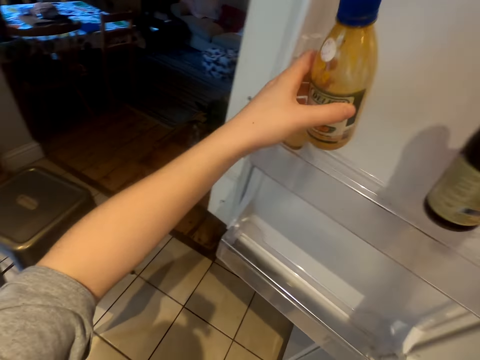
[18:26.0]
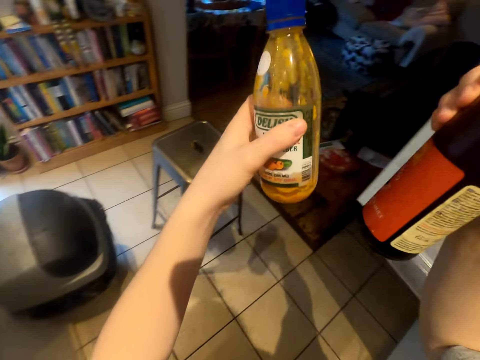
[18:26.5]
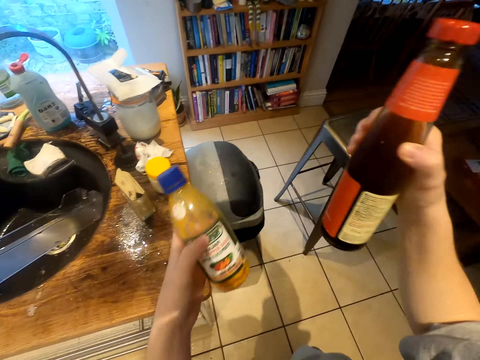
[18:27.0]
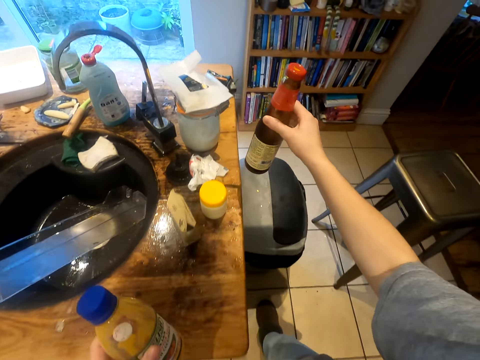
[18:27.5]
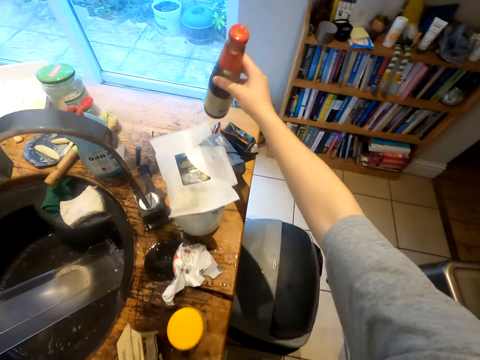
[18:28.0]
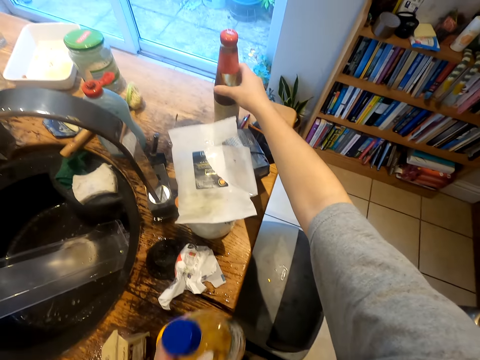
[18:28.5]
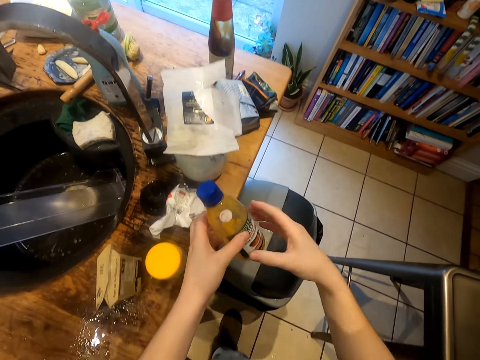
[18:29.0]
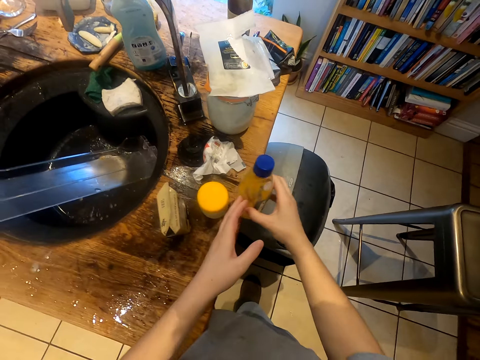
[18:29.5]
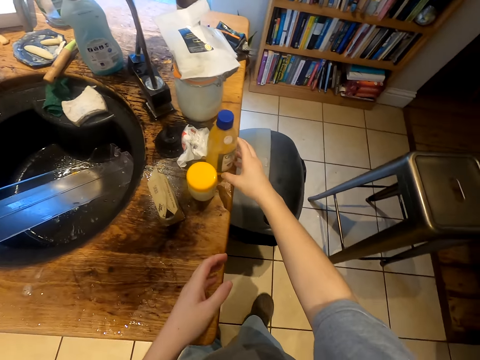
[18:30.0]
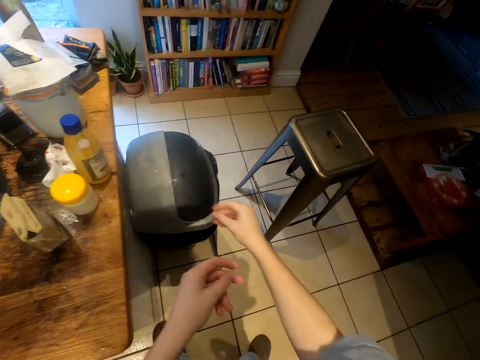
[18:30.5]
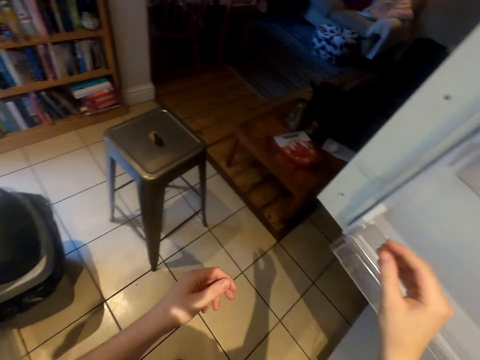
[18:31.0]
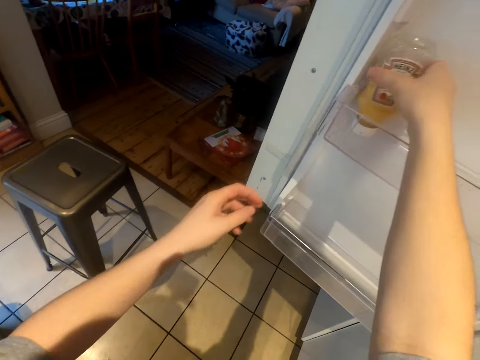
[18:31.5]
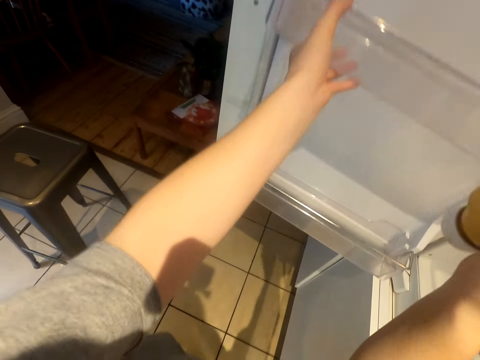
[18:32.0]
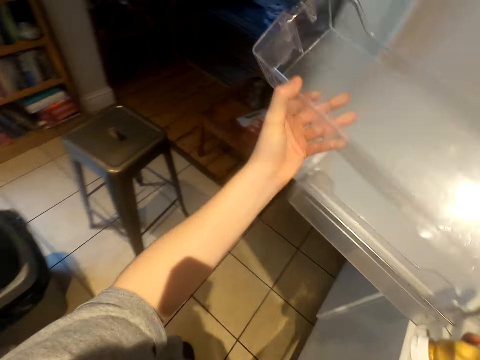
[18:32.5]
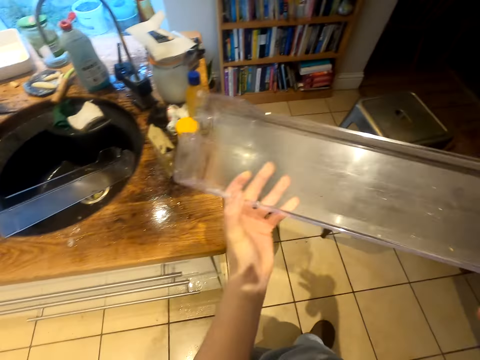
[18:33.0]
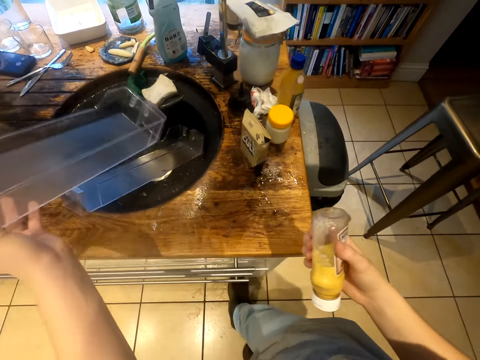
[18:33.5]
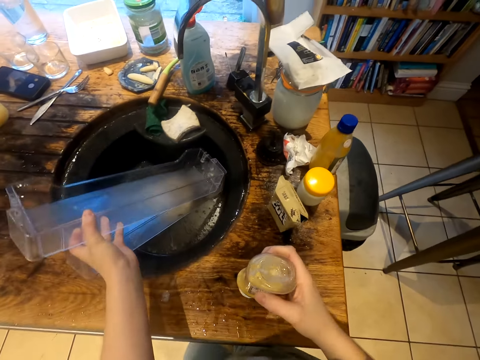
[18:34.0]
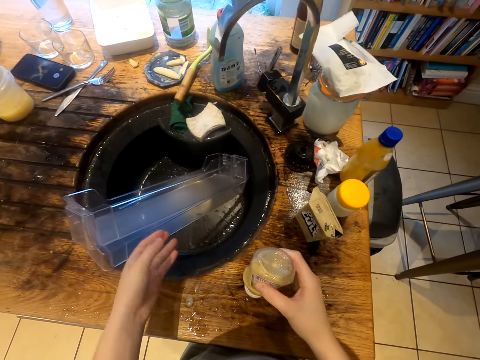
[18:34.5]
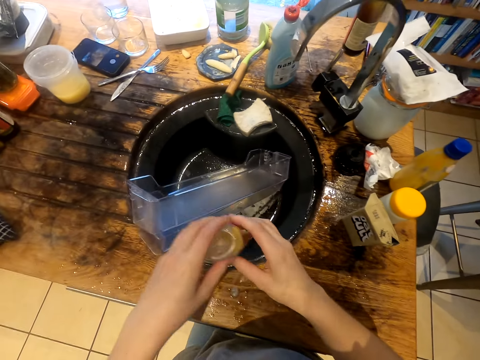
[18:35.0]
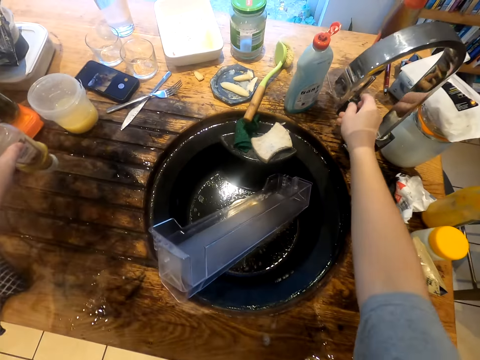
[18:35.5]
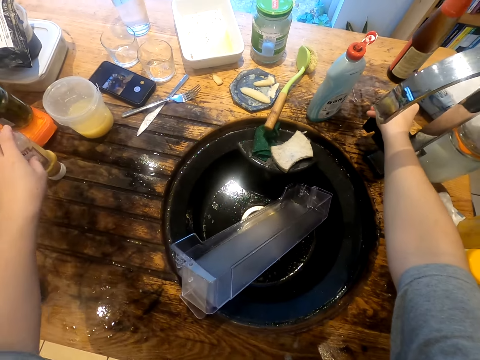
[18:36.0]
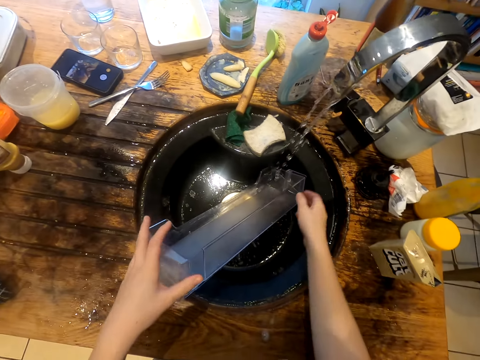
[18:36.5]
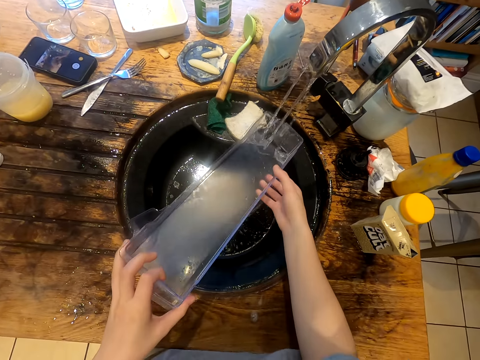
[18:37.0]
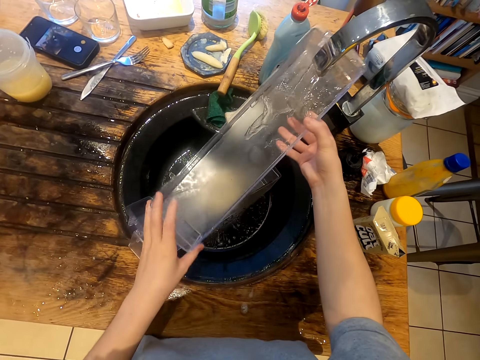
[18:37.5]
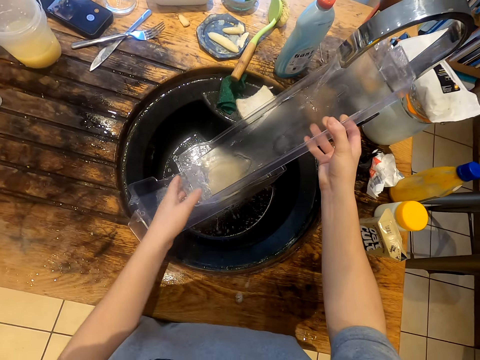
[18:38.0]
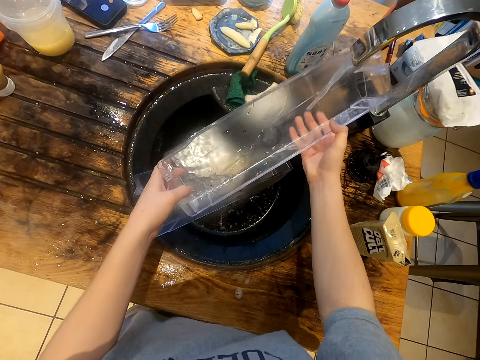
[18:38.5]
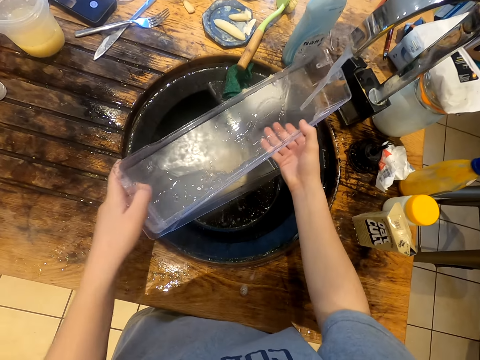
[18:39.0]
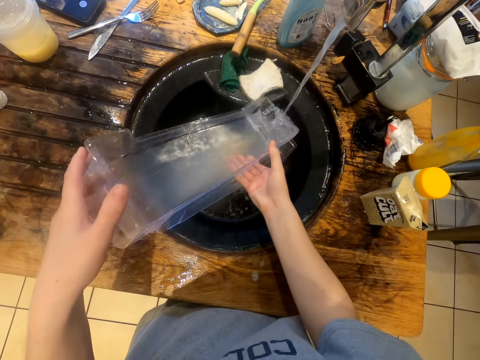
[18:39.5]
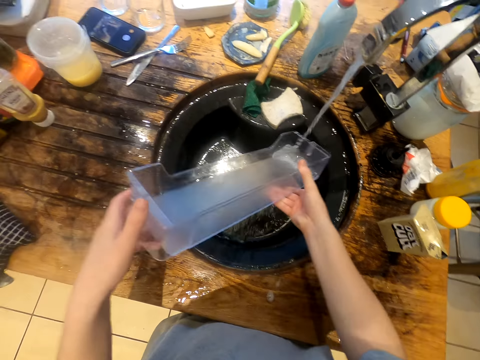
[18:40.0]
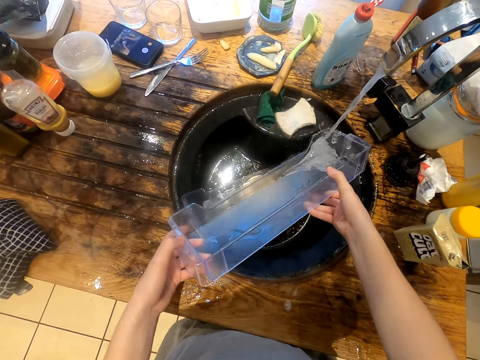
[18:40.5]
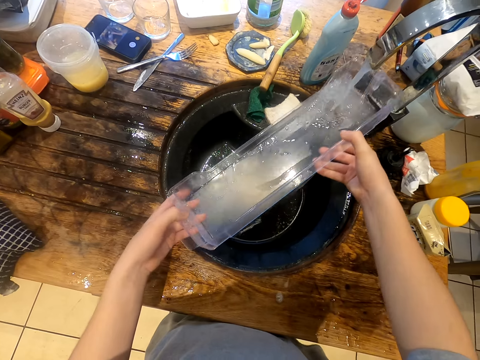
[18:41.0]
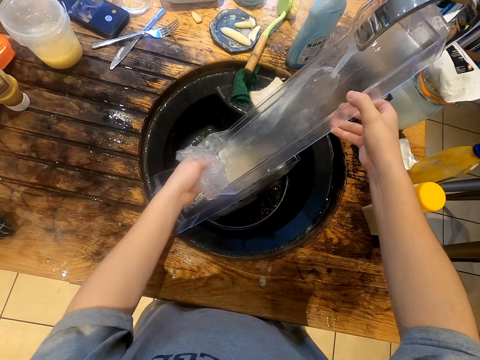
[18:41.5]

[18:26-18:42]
The camera wearer takes bottles from the fridge. They put the bottle on the kitchen counter. They put the bottle on the kitchen counter again. They pick a bottle of Heinz from the fridge. They remove the guard rail and put the guard rail in the sink. They put the bottle of Heinz on the table. They turn on the tap and wash the guard rail.

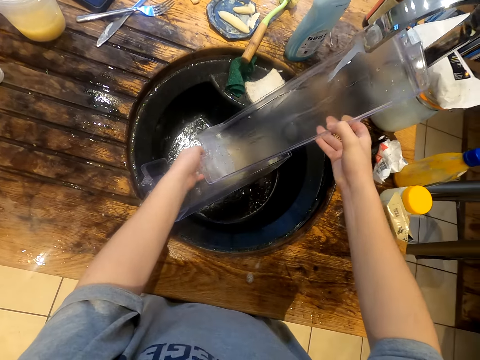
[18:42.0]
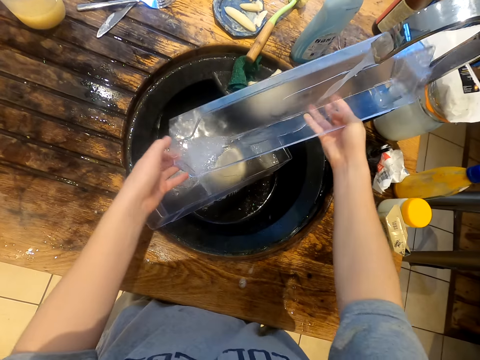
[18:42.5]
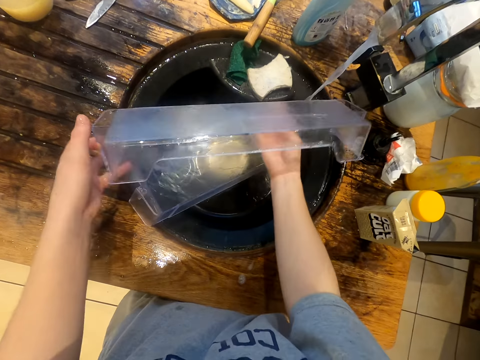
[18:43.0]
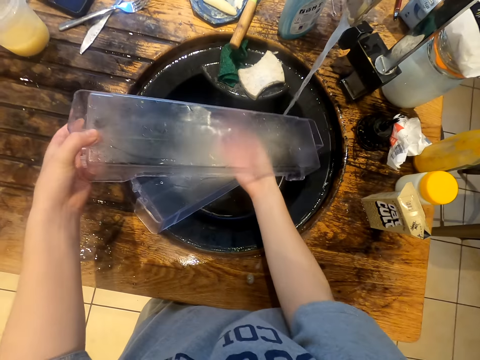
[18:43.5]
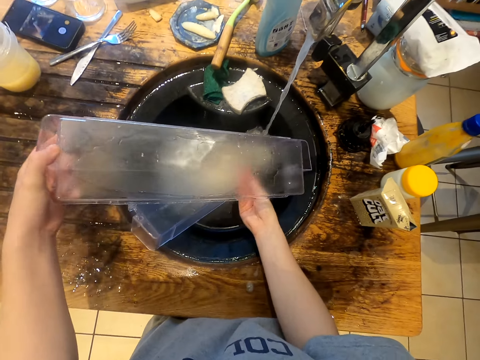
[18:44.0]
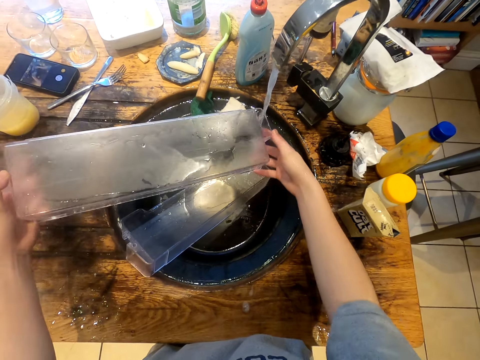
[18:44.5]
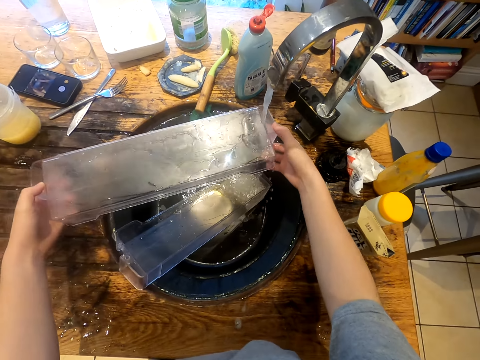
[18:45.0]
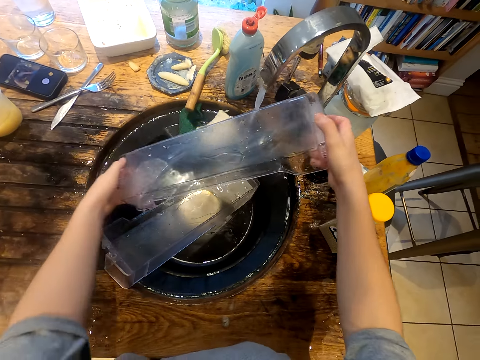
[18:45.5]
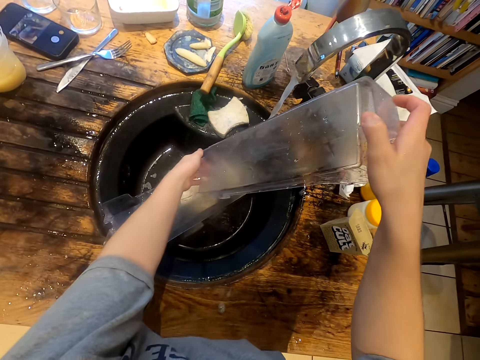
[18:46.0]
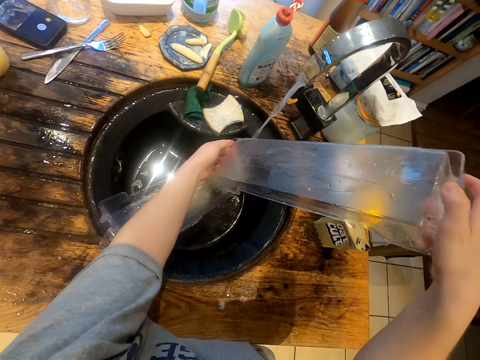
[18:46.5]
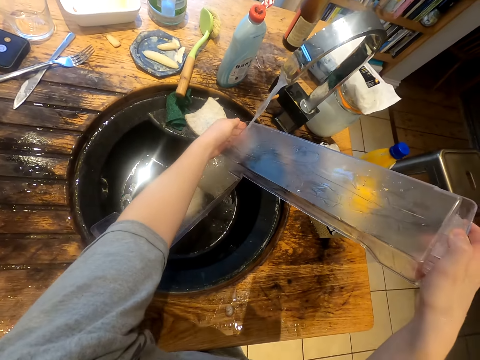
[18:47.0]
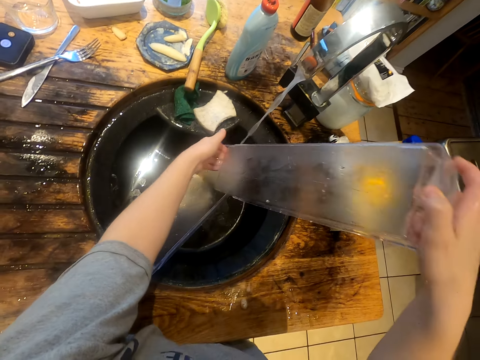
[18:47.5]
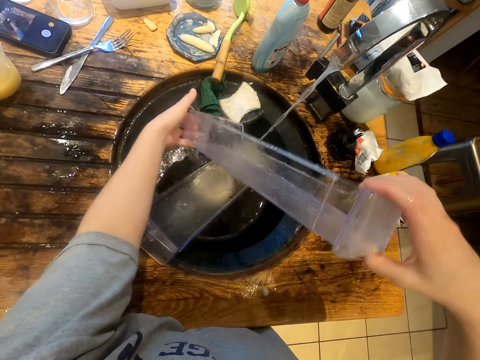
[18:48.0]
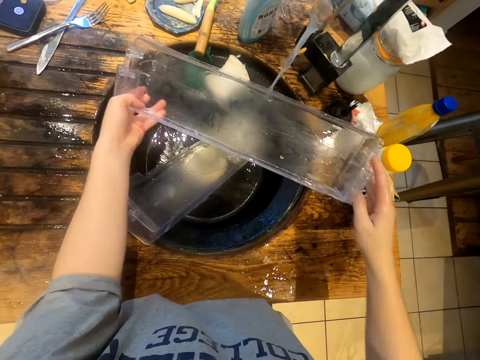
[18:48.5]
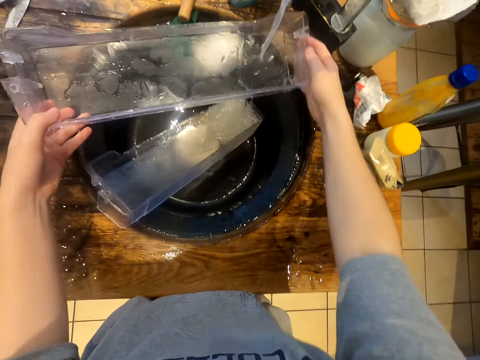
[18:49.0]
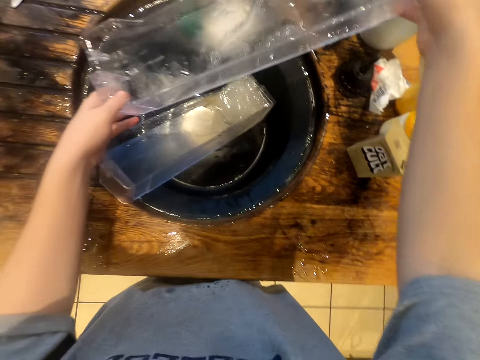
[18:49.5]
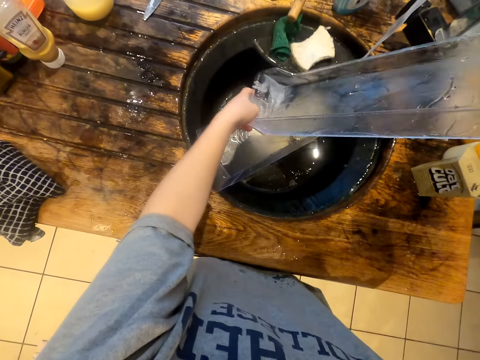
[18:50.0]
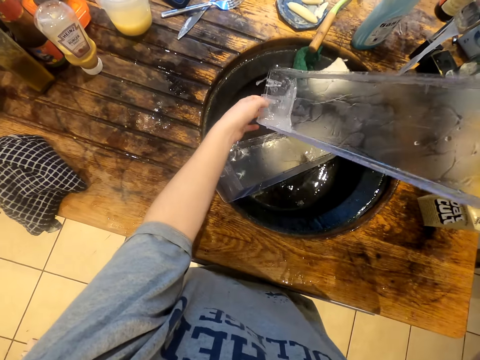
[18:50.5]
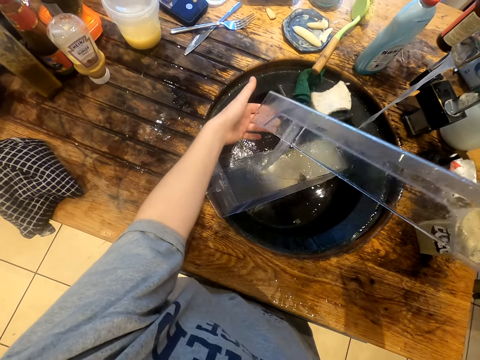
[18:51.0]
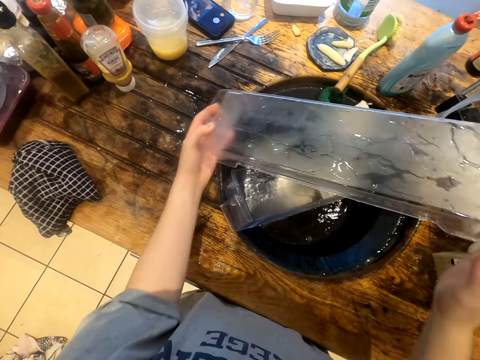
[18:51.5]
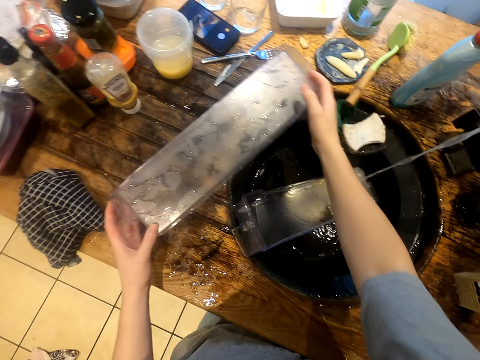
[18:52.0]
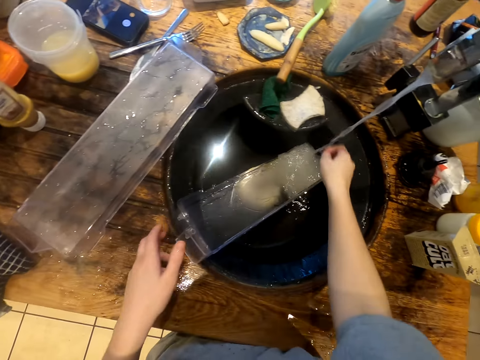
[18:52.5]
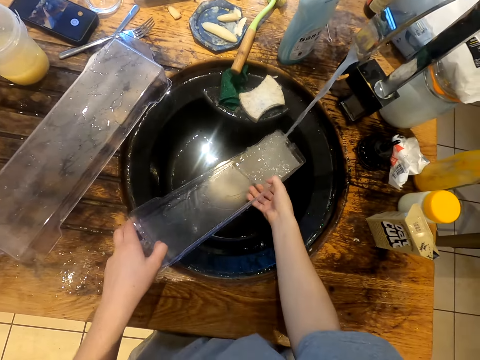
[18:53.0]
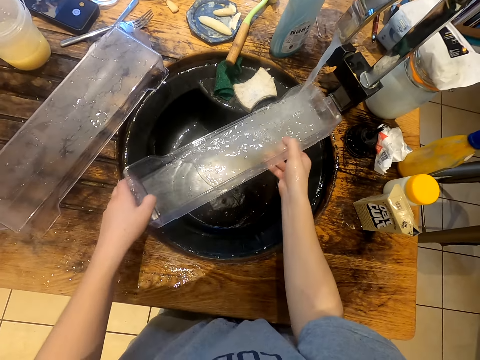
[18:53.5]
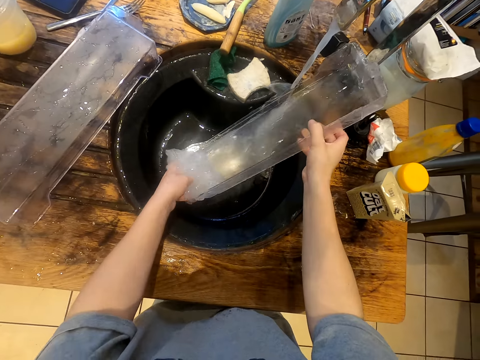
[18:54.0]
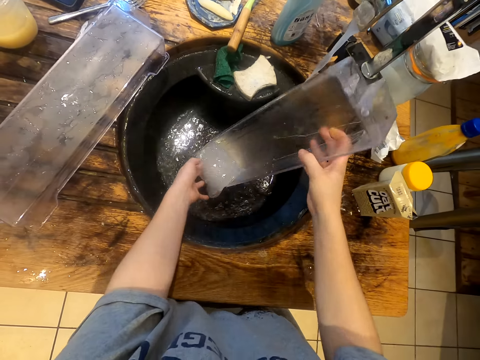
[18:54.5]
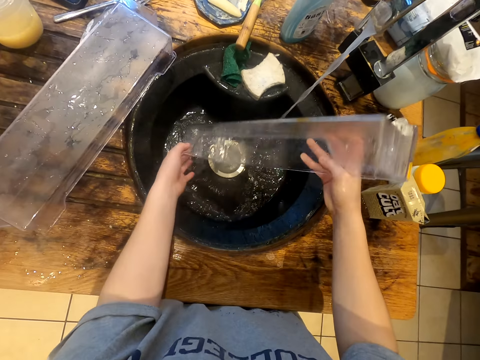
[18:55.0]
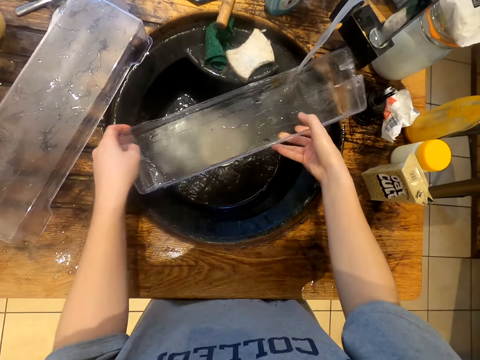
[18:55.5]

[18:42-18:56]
The camera wearer puts the guard rail on the kitchen counter. They wash the guard rail.
